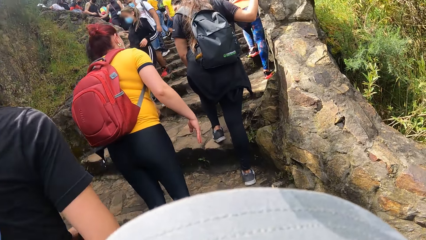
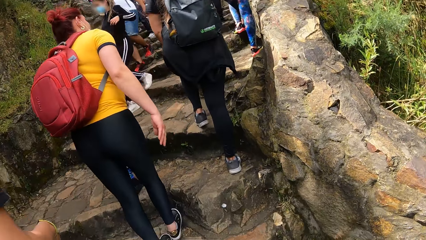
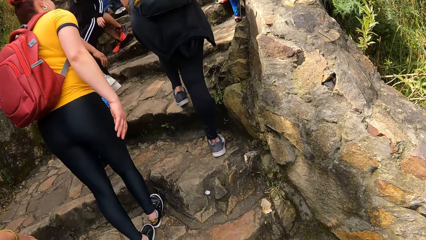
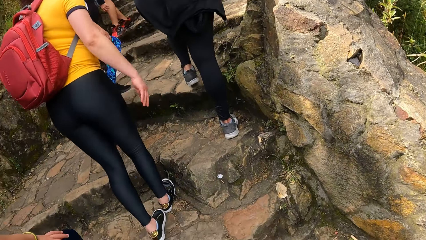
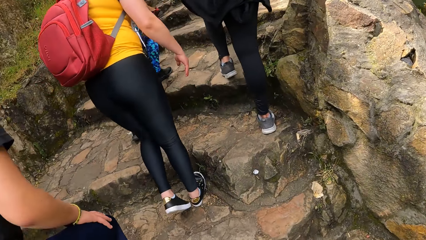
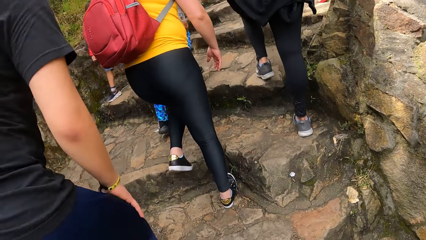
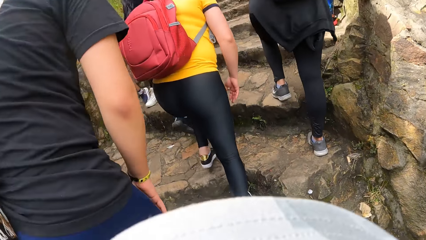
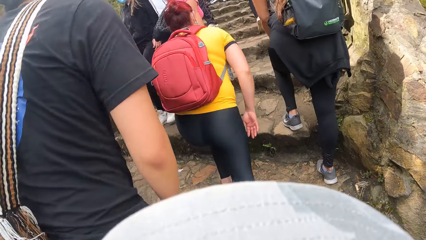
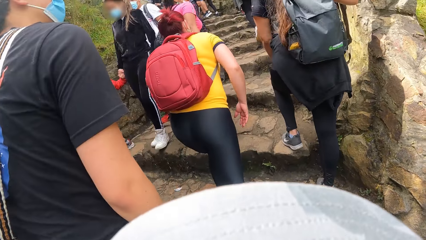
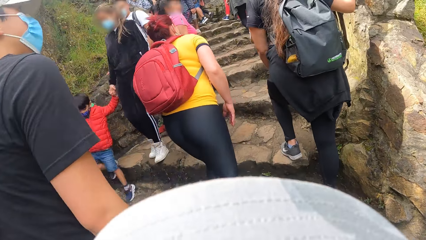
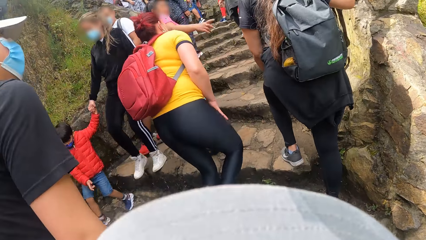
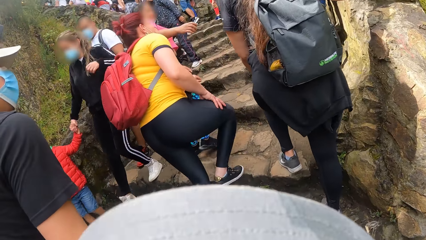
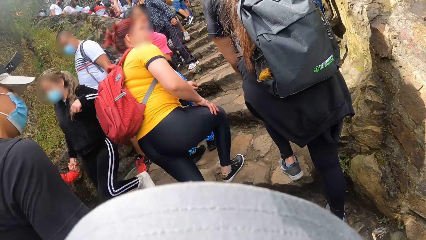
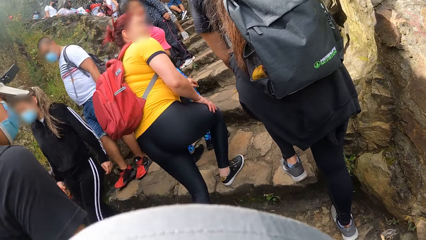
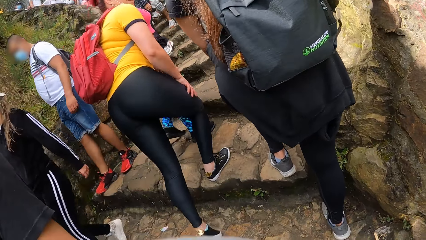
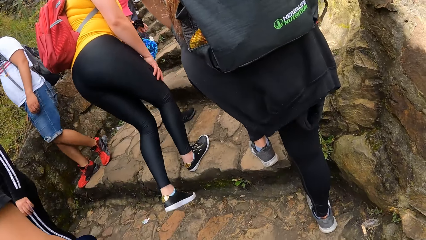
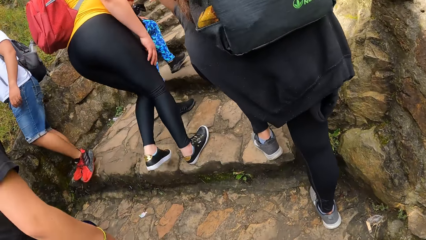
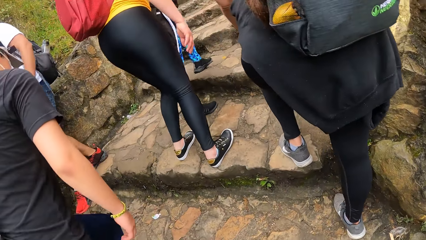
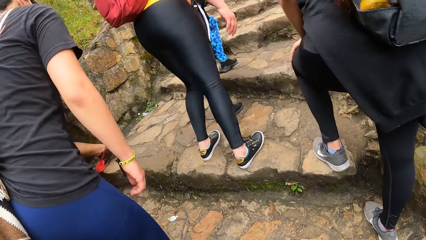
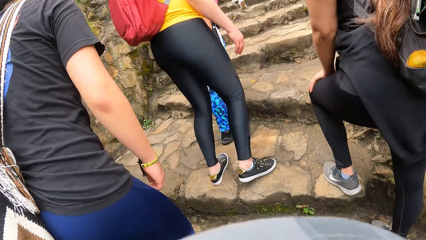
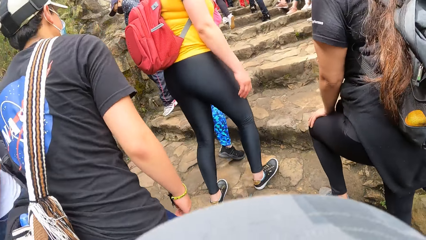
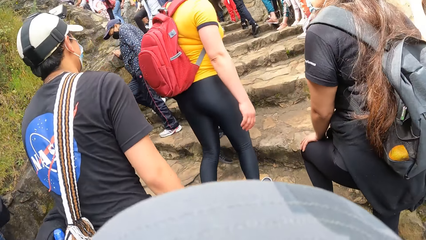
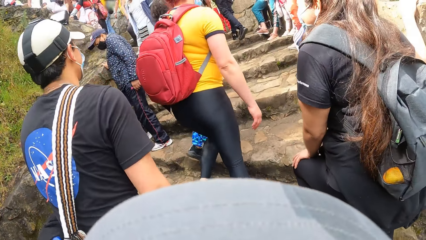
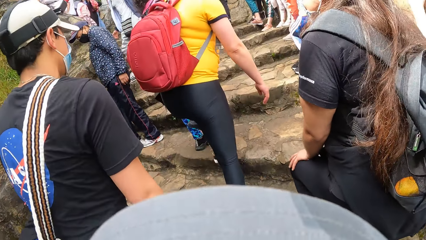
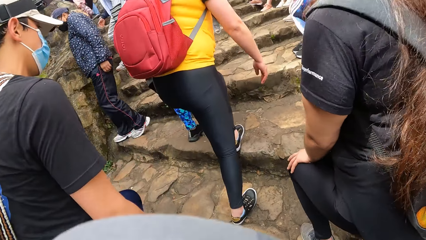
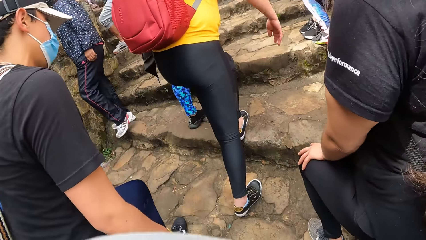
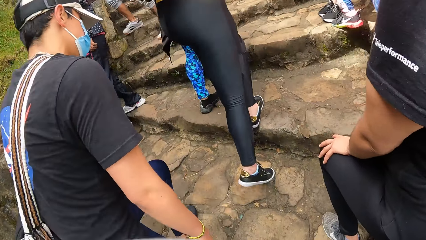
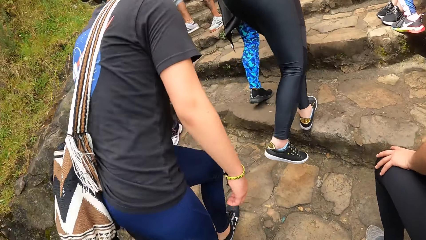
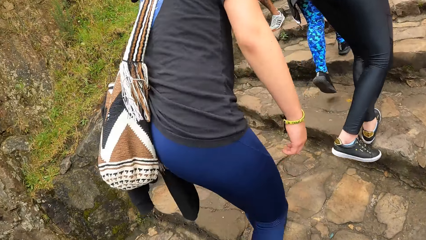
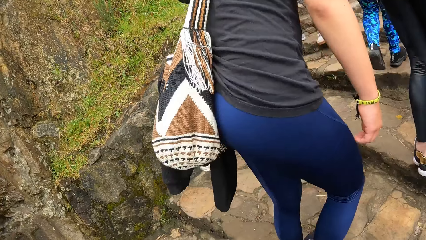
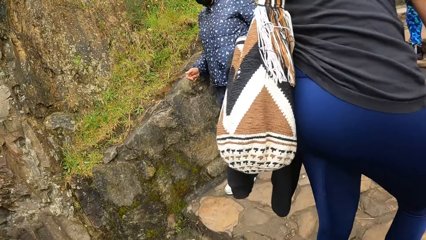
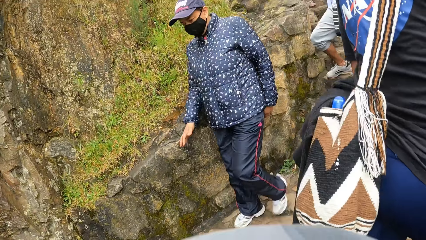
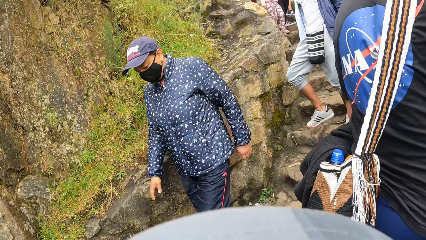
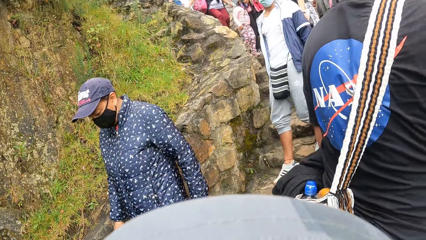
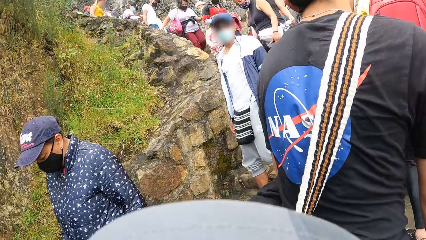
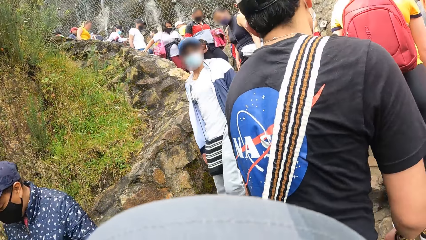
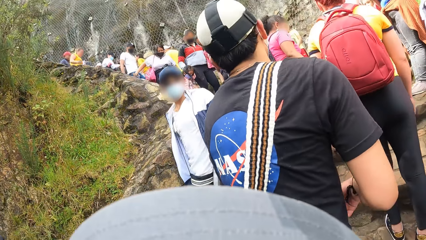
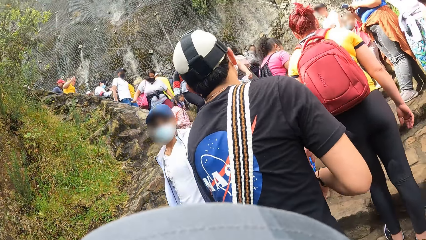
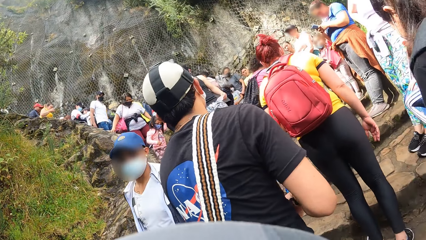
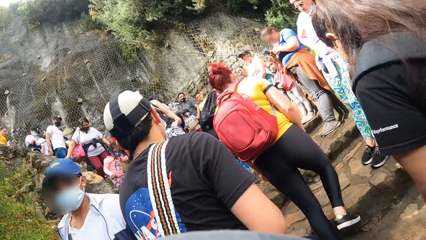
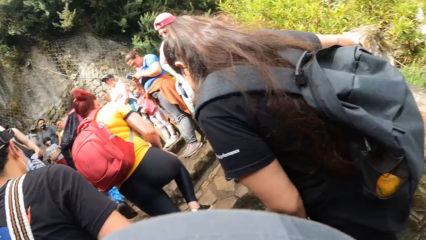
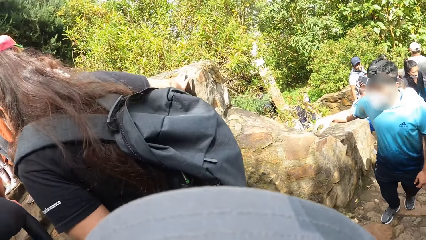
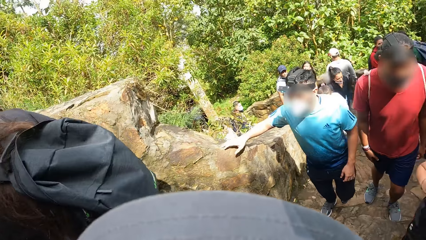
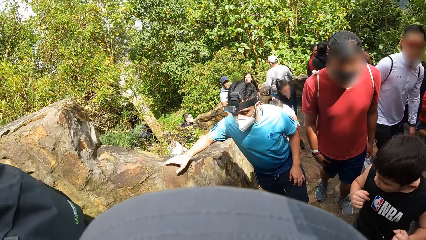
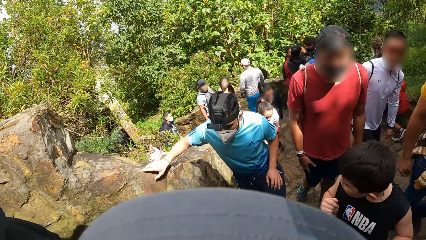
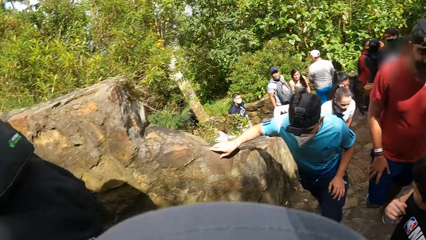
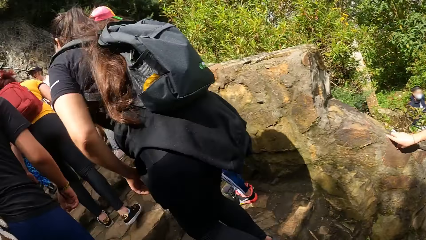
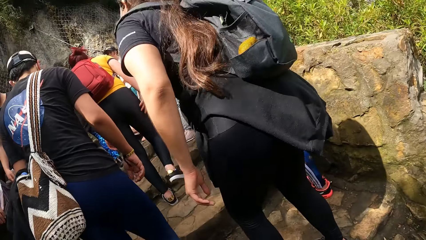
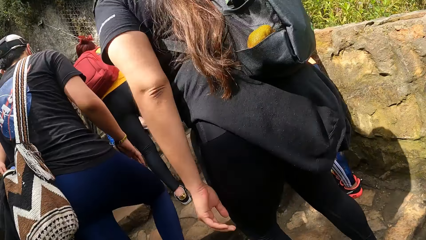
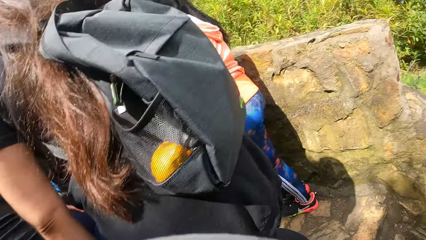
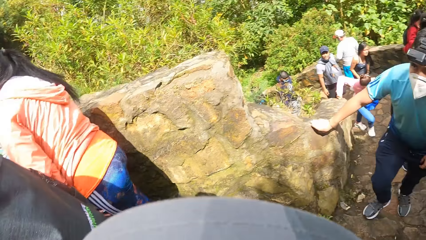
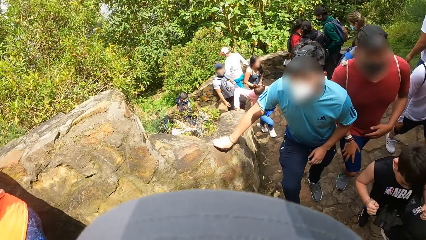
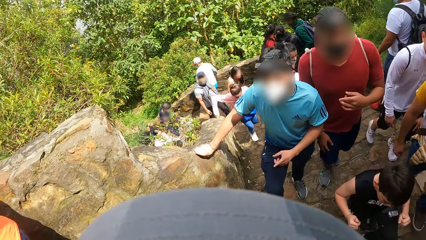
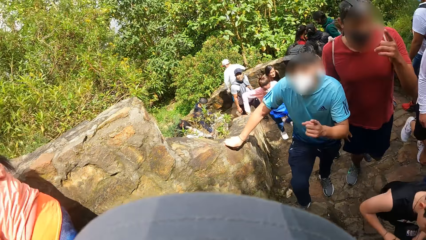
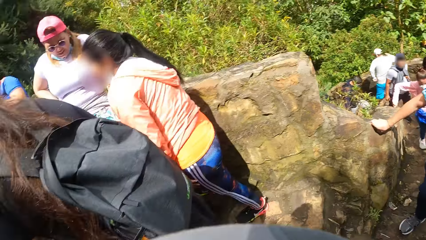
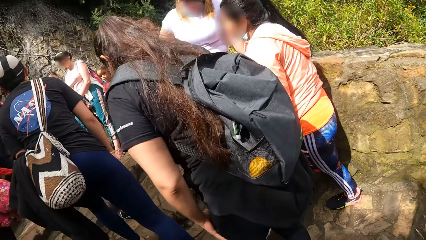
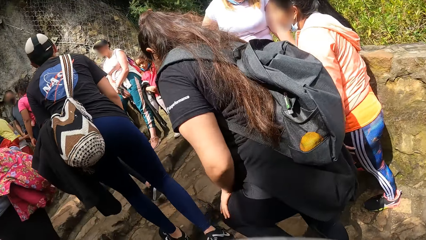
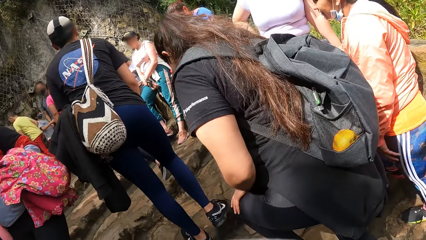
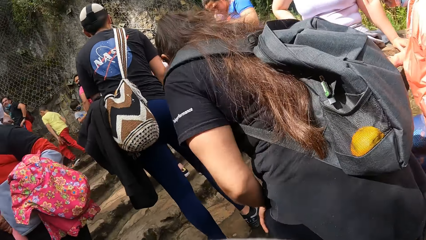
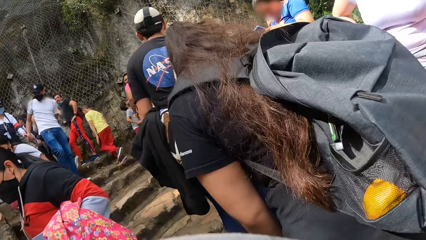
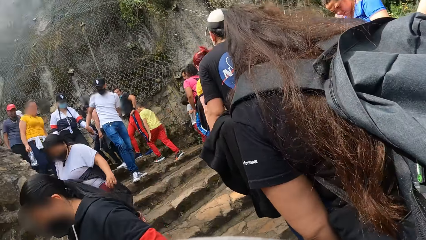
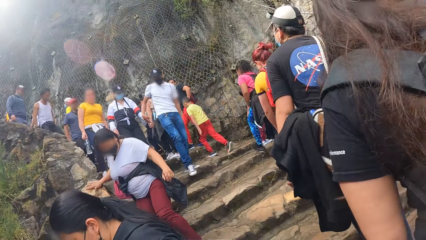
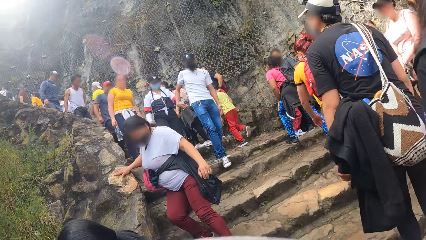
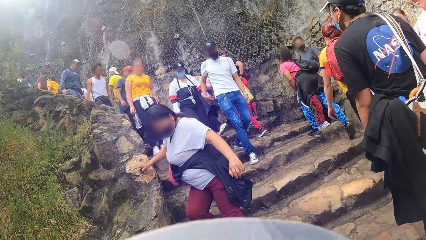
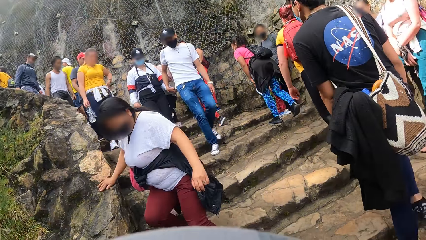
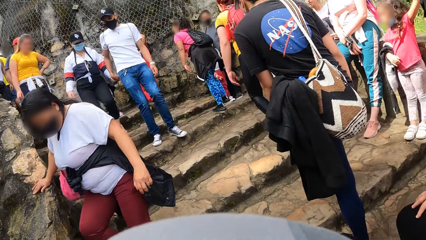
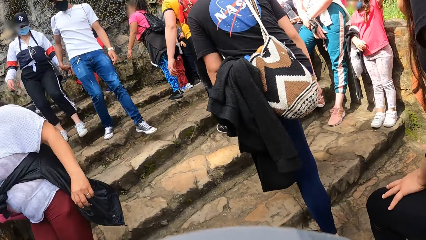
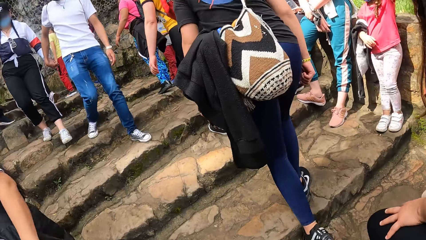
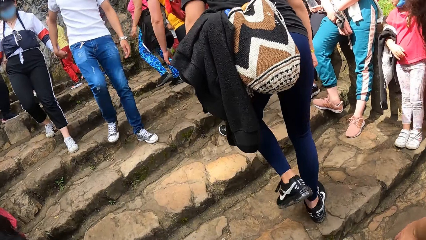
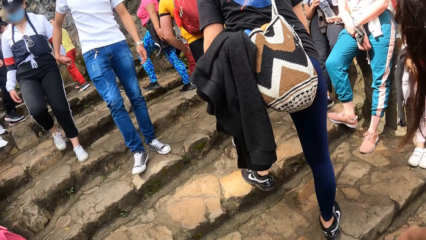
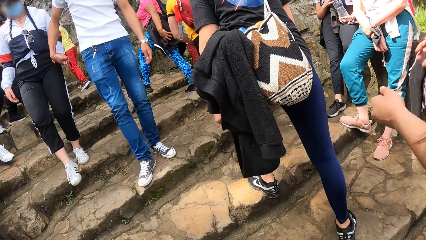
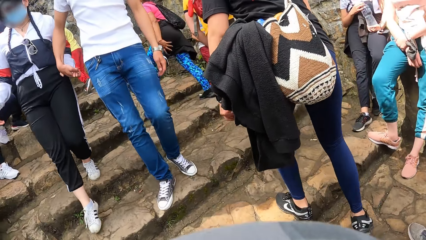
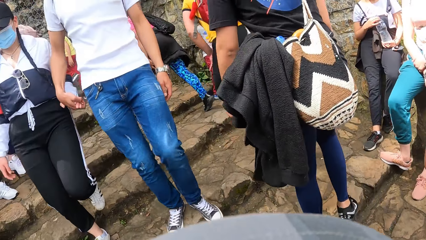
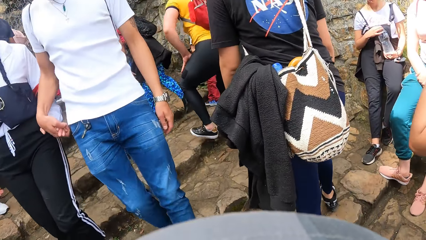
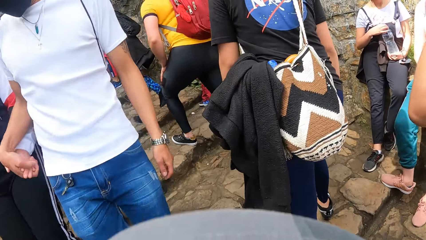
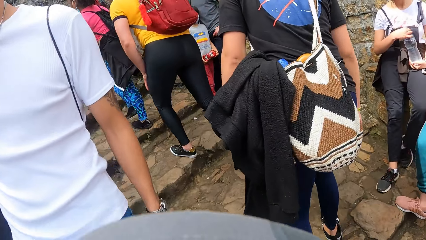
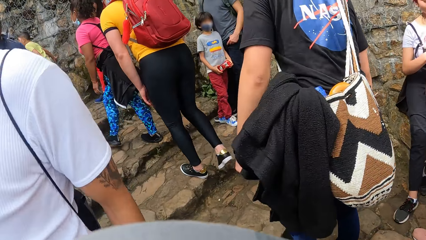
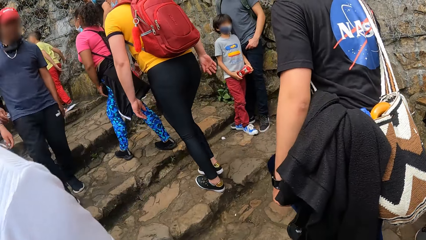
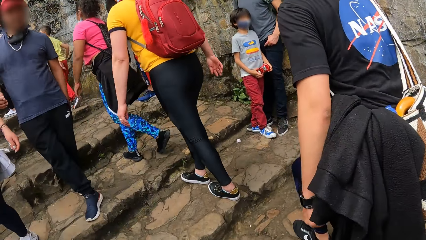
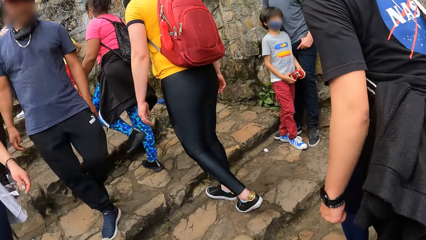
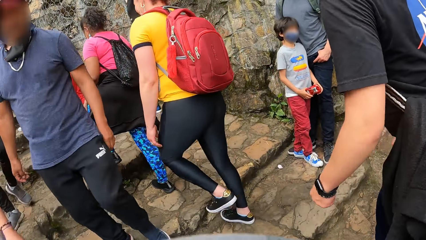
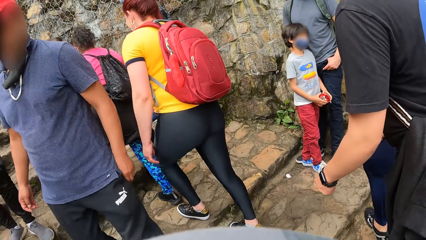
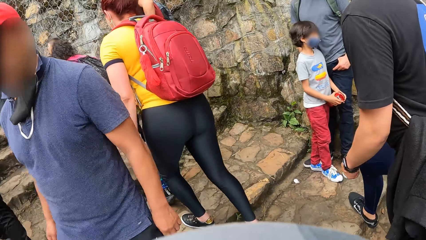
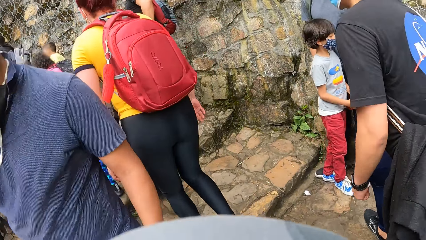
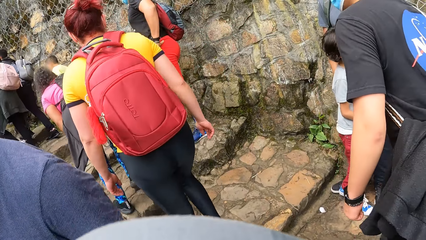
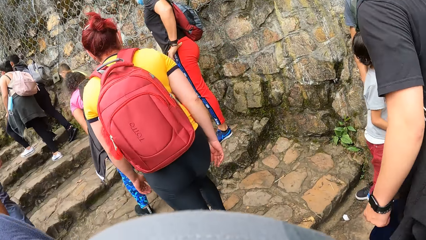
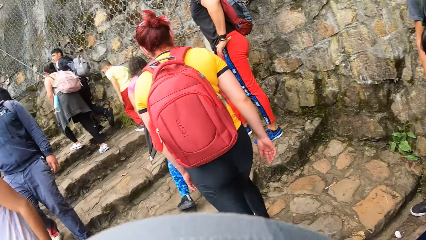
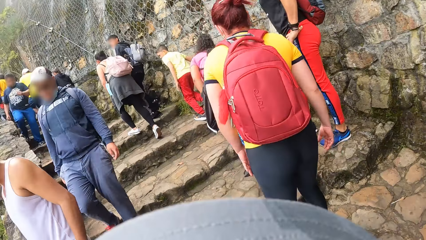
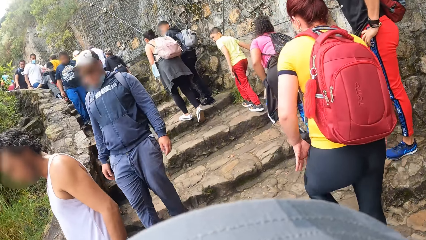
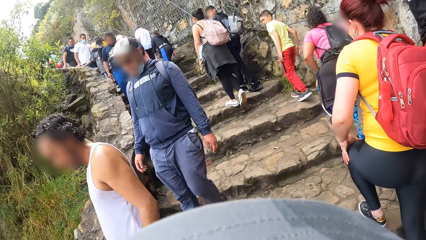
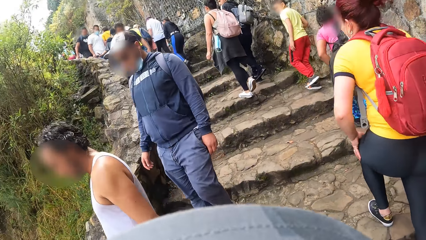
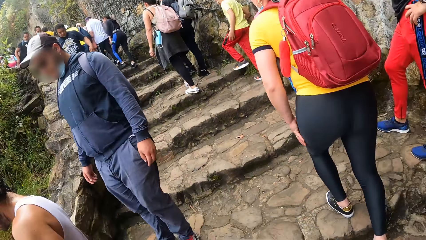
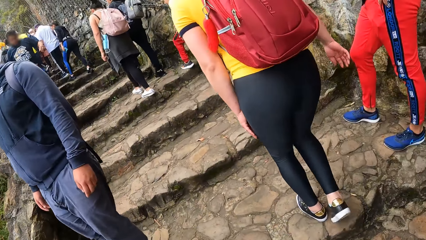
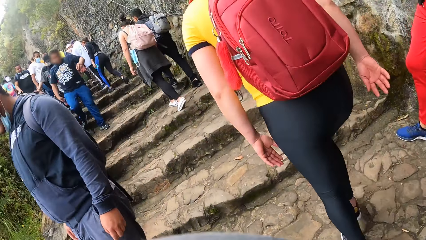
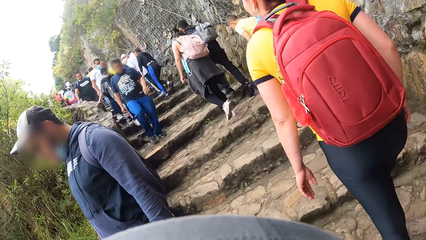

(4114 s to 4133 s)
The camera wearer climbs up stairs. They turn around the walkway. They walk along the walkway.
